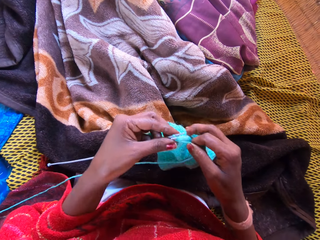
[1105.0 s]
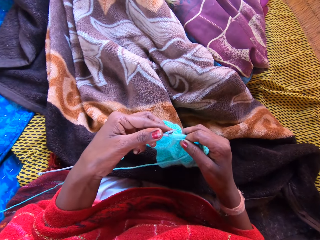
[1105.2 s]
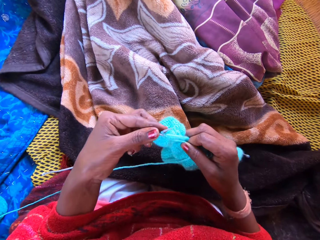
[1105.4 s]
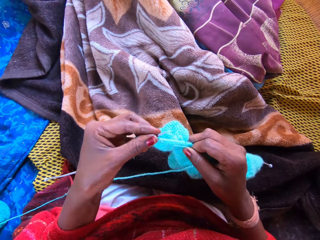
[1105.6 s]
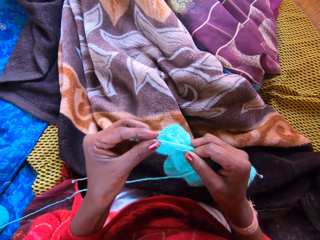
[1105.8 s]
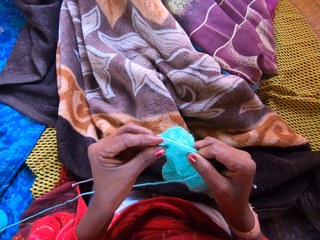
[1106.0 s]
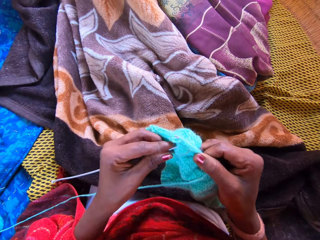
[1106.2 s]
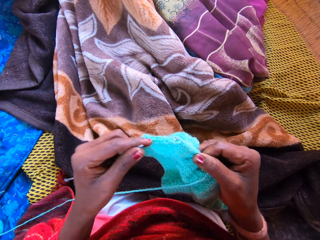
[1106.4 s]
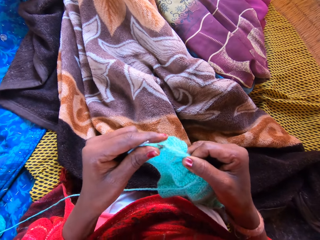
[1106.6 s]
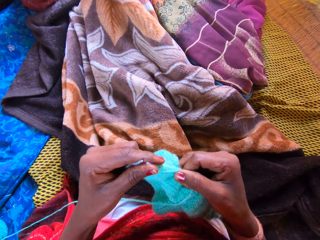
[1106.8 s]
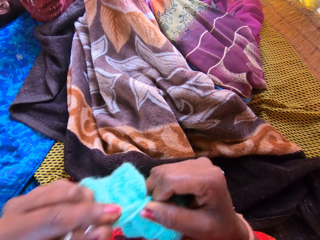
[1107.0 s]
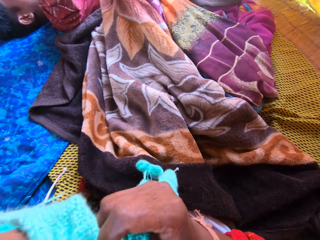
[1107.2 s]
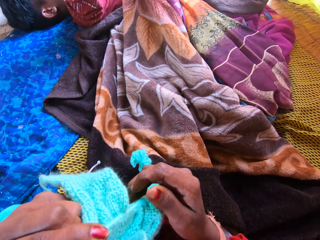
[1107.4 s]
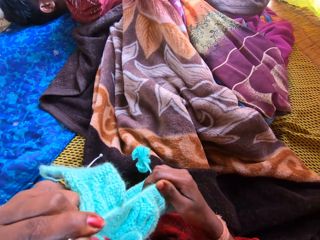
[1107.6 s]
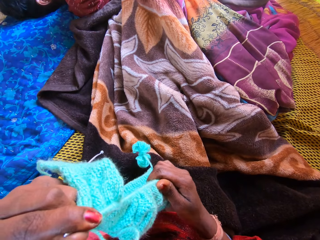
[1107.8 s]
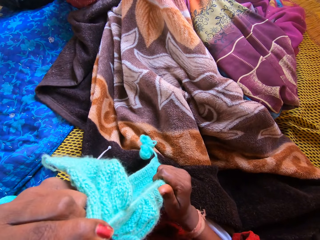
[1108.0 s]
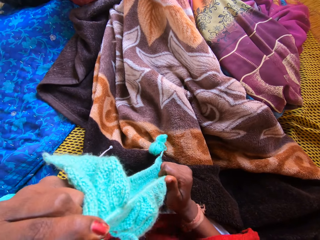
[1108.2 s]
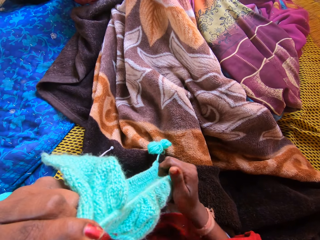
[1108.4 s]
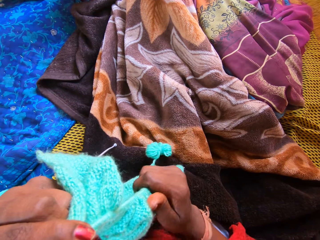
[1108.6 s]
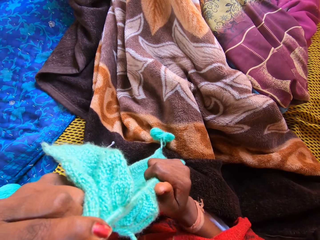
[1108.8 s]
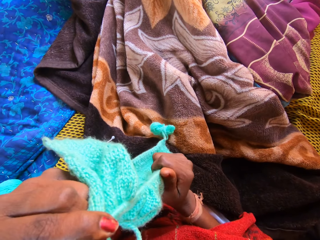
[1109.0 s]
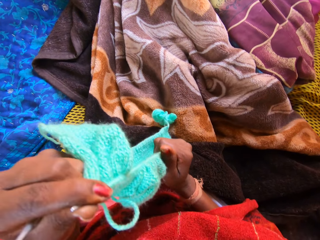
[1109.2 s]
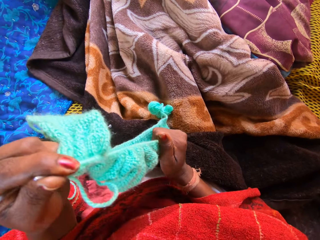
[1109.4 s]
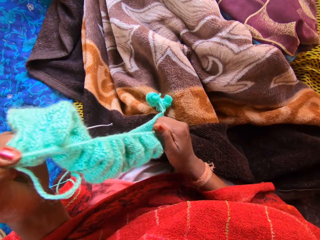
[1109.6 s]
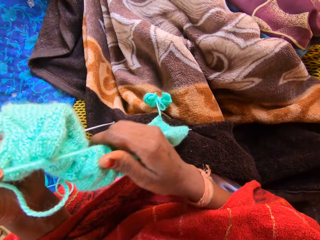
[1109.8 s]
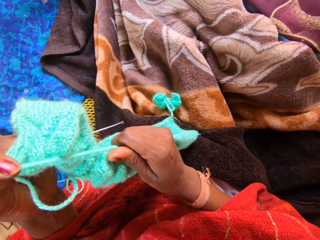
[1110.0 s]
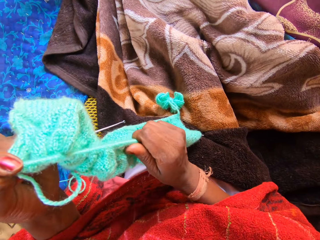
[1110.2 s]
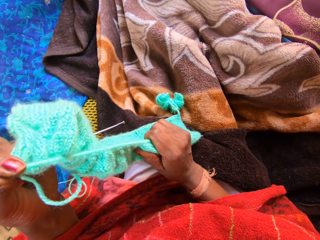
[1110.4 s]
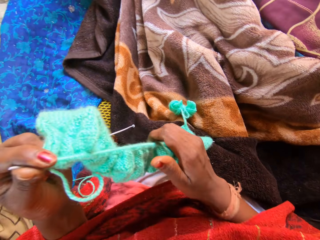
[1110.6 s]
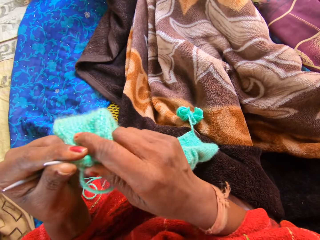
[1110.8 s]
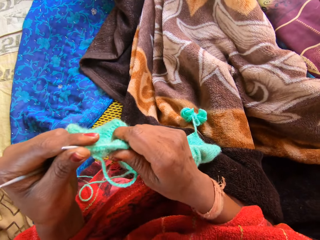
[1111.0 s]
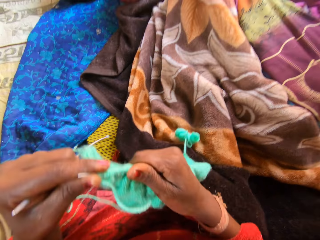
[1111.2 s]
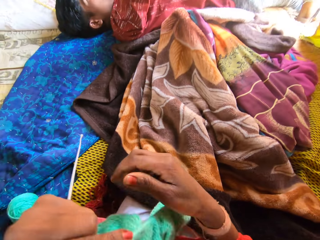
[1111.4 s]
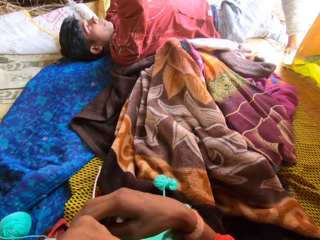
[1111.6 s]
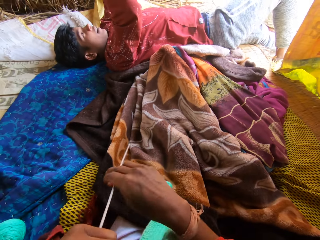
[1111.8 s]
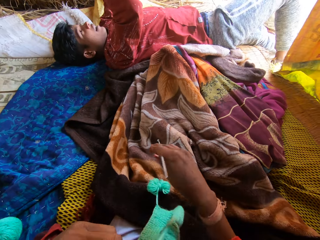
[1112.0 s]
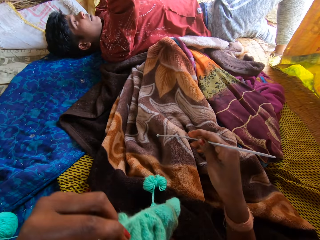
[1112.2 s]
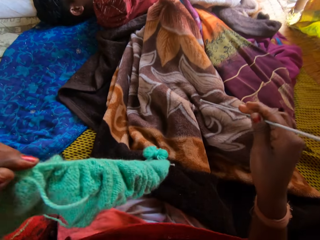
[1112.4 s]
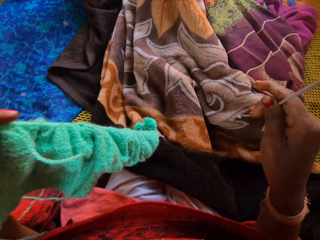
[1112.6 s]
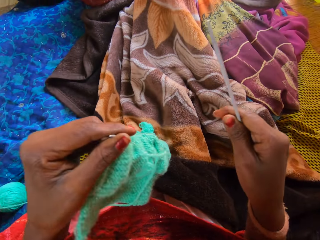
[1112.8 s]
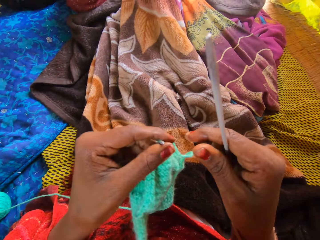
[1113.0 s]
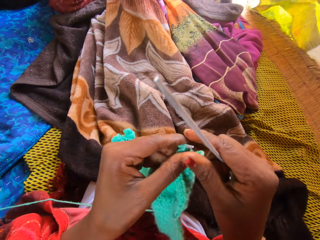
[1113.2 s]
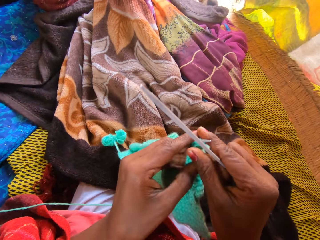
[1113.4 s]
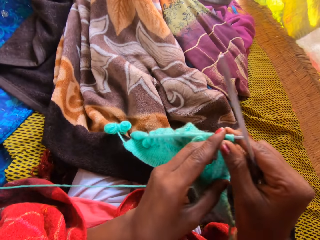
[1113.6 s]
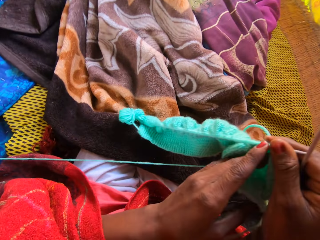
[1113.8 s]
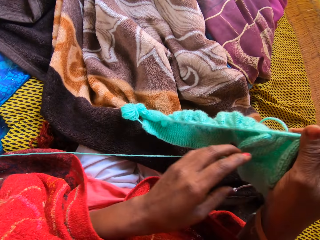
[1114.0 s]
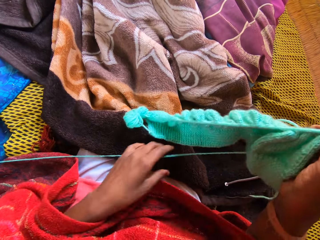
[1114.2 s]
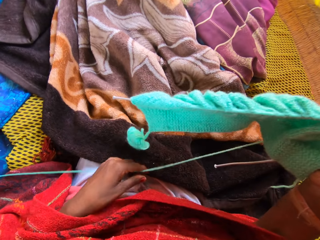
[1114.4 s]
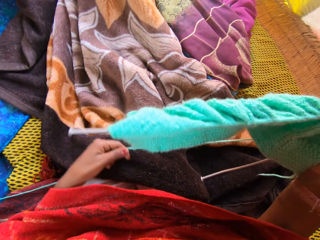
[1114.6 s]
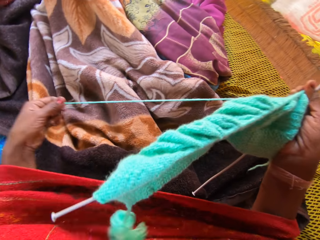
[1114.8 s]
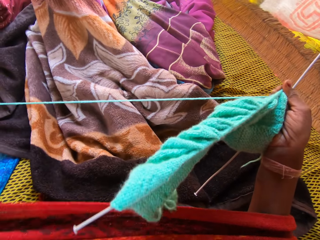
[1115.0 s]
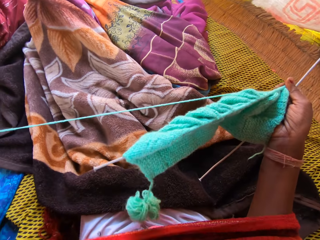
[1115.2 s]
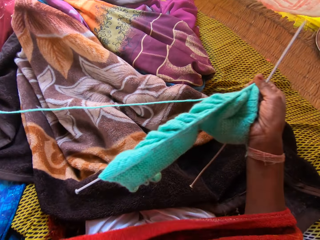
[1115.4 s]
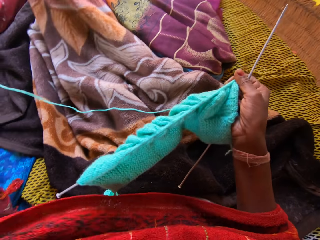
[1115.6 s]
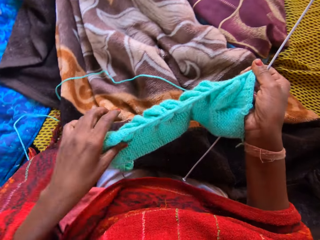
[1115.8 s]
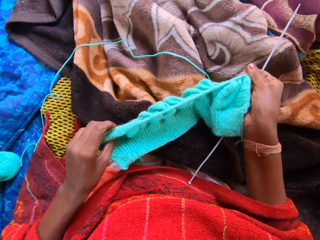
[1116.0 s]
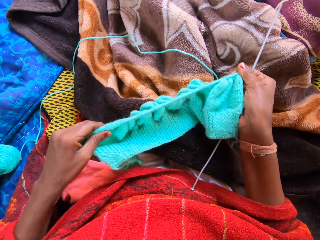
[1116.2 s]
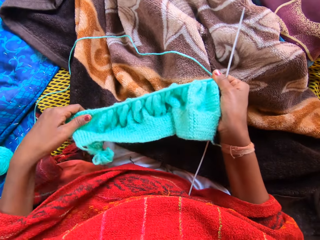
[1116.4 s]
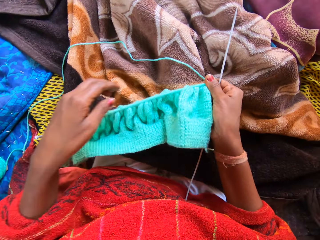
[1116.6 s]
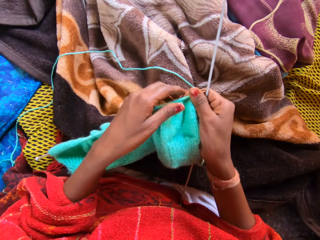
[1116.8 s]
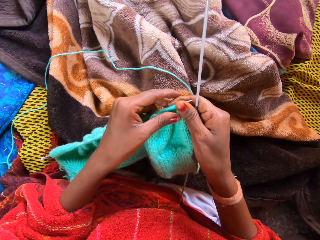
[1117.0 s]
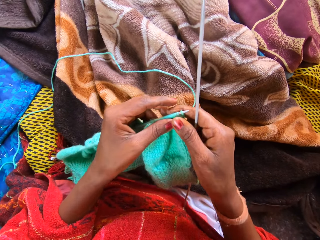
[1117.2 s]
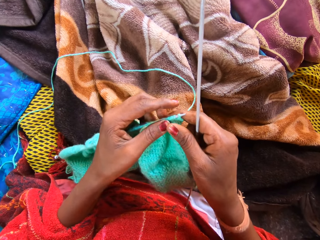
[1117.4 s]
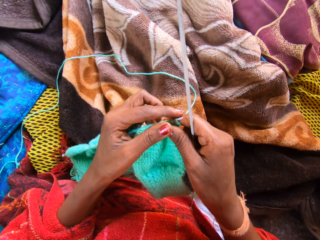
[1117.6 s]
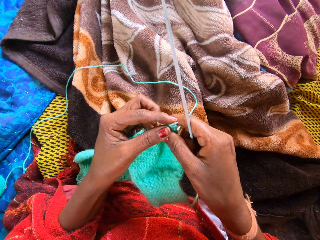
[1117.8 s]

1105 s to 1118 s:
The camera wearer removes a knitting pin from the yarn with her left hand. She adjusts the yarn on the crochet with both hands. She passes the knitting pin to her right hand. A person raises hands. The camera wearer picks up the crochet. She pulls a thread.

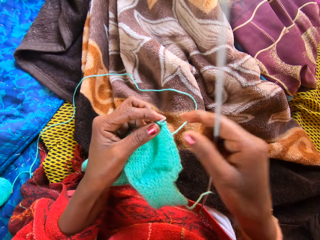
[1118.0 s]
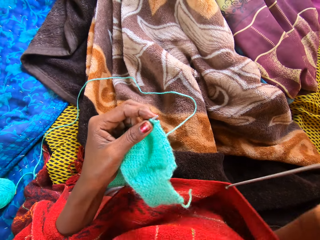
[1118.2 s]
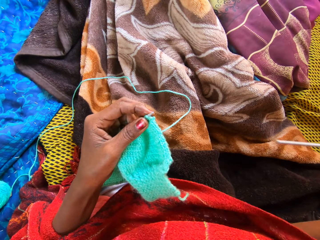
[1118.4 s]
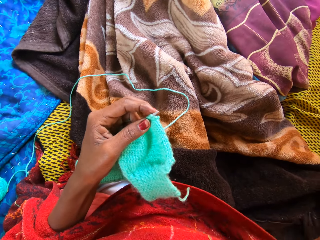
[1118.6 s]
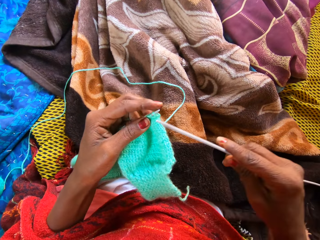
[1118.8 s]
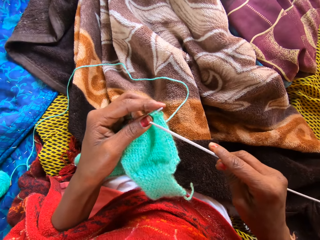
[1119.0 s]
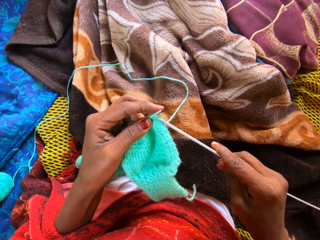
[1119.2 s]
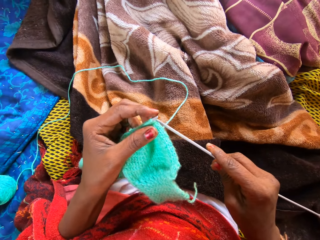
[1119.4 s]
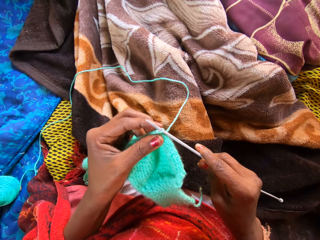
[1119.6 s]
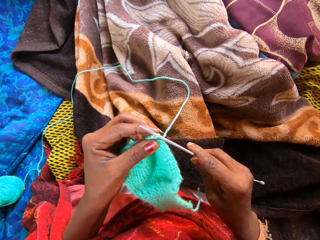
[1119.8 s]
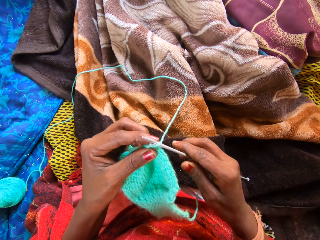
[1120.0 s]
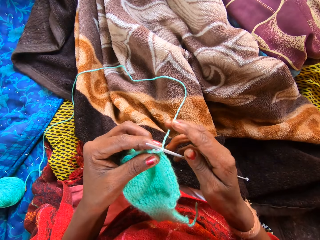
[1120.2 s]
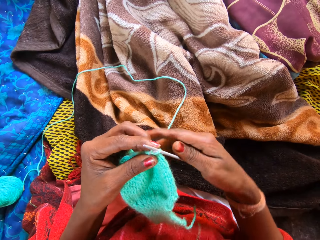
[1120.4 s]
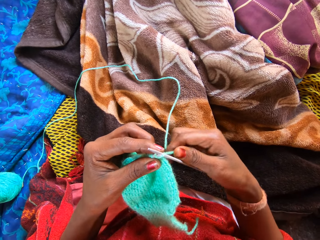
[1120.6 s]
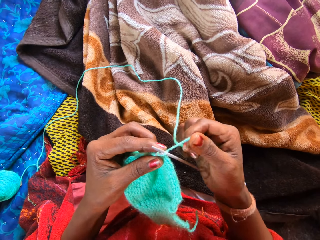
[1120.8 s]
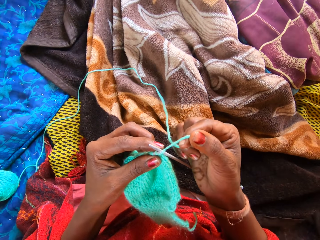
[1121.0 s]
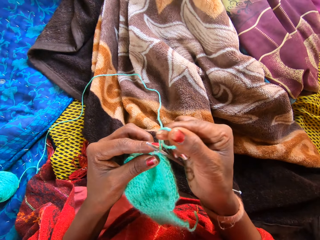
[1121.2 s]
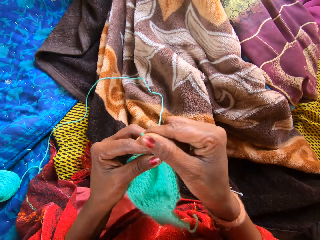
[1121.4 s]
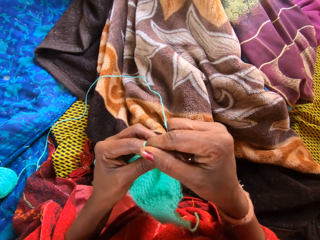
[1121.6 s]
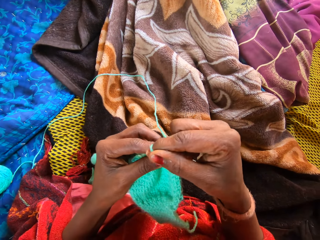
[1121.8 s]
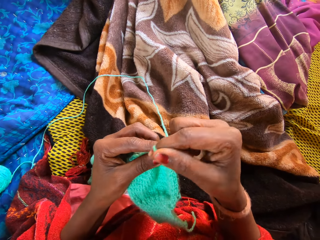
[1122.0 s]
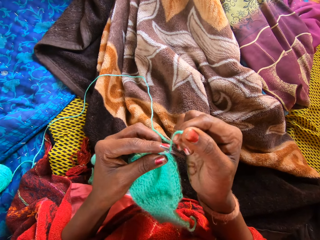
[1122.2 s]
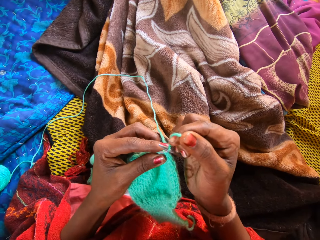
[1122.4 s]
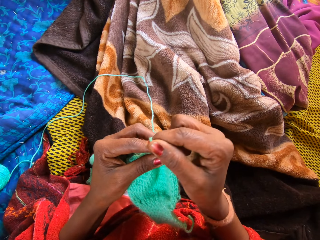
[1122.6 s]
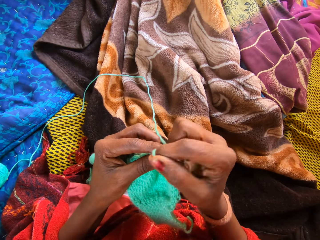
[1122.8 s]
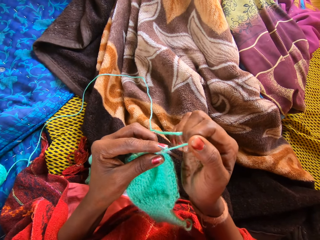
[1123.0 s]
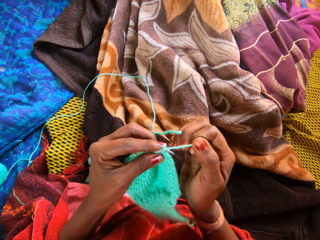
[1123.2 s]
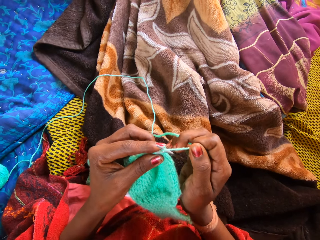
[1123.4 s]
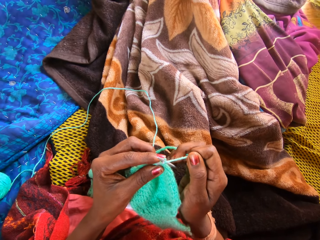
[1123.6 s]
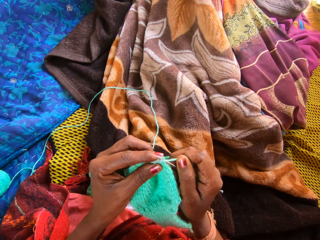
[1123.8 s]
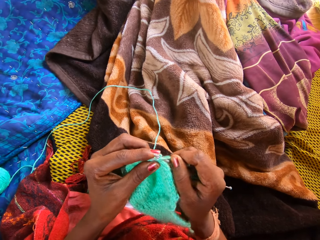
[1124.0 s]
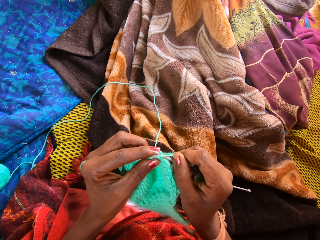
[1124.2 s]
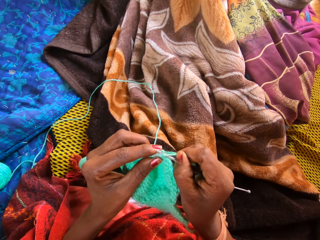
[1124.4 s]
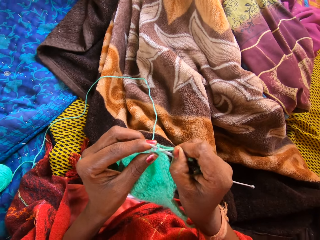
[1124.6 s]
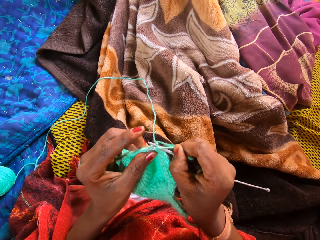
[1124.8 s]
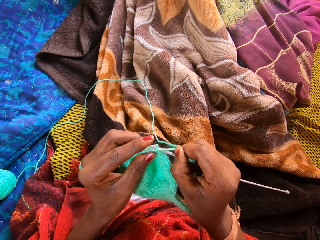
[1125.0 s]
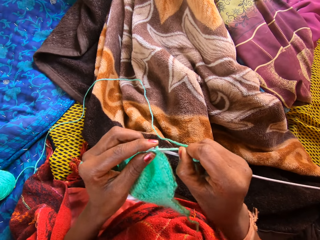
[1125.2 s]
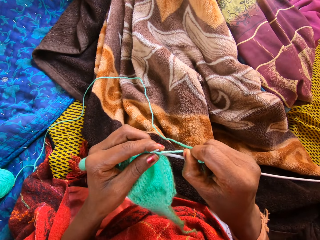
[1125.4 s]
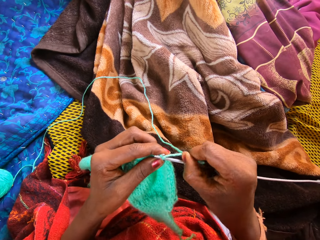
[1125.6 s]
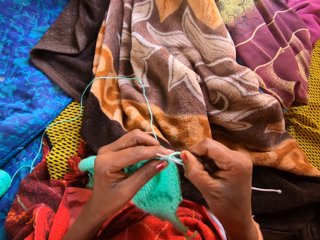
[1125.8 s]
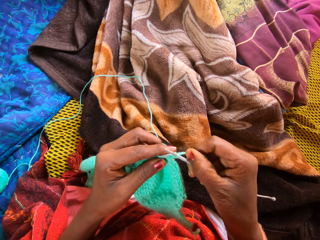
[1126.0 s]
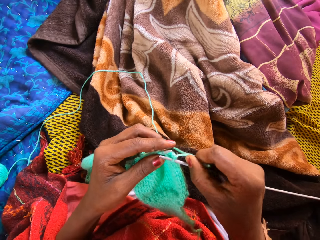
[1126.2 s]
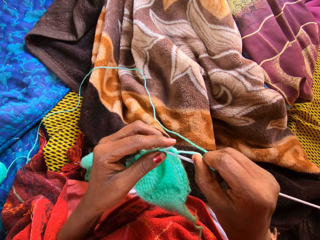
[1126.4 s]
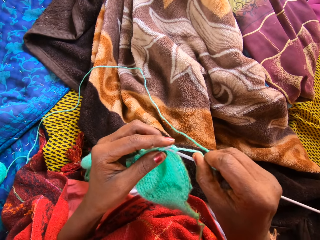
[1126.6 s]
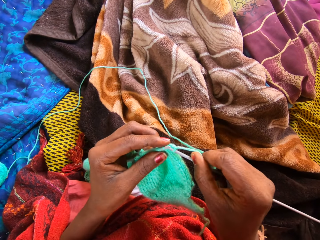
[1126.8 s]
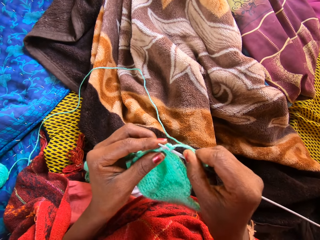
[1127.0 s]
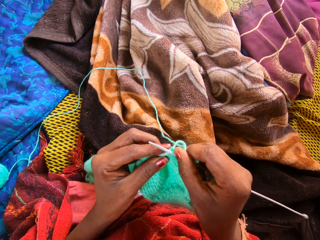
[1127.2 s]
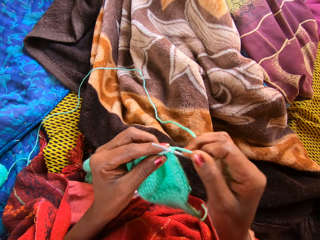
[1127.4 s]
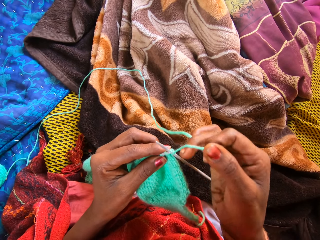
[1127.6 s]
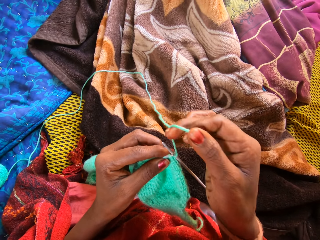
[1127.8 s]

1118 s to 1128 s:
The camera wearer knits the yarn with the knitting pins.
